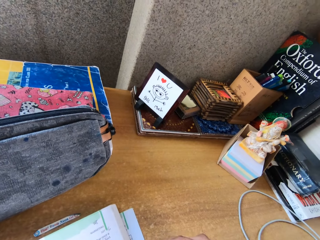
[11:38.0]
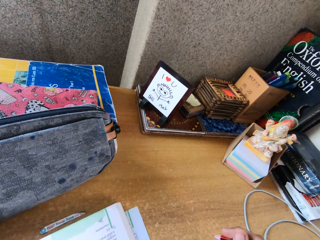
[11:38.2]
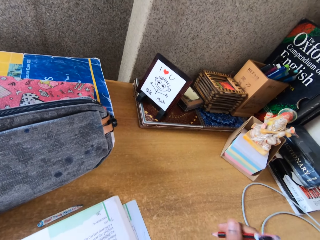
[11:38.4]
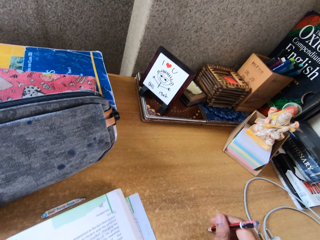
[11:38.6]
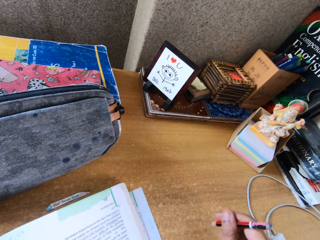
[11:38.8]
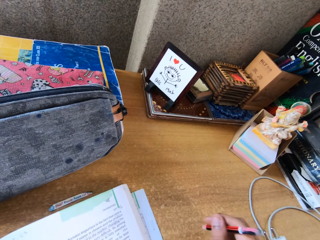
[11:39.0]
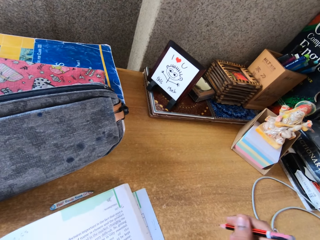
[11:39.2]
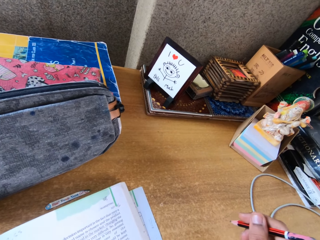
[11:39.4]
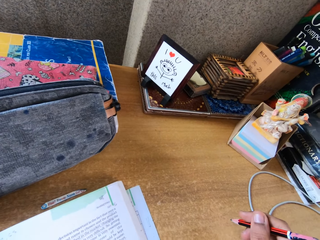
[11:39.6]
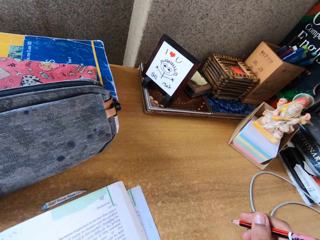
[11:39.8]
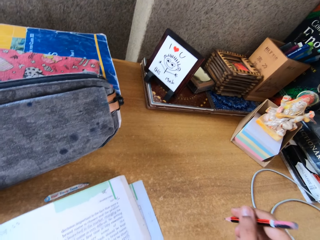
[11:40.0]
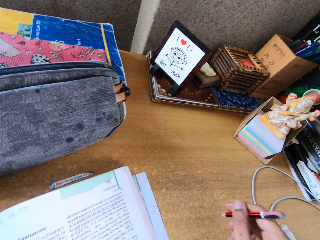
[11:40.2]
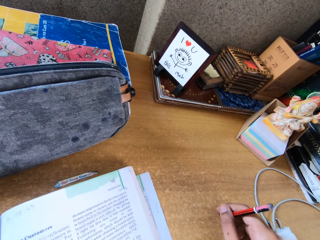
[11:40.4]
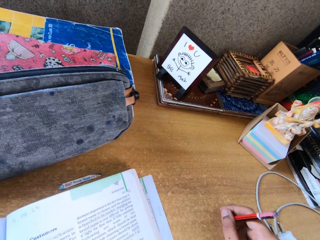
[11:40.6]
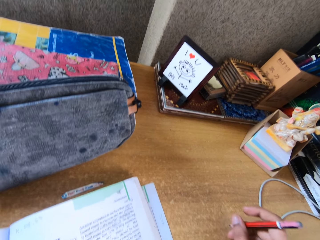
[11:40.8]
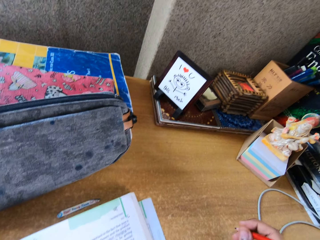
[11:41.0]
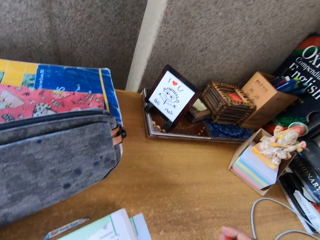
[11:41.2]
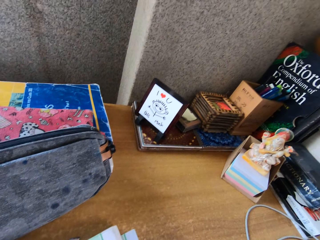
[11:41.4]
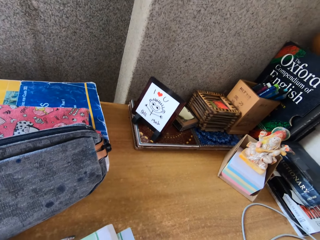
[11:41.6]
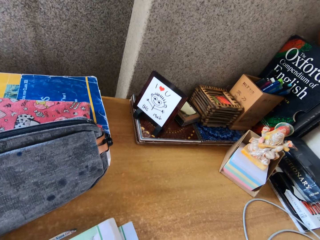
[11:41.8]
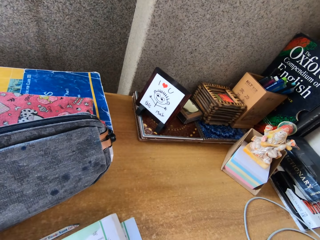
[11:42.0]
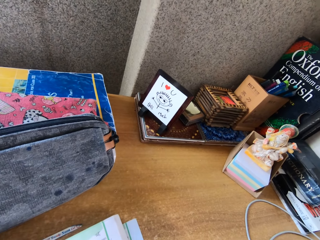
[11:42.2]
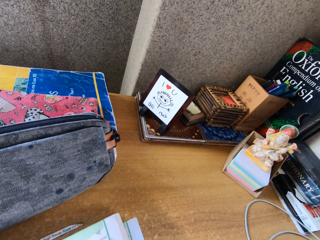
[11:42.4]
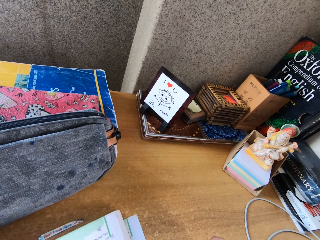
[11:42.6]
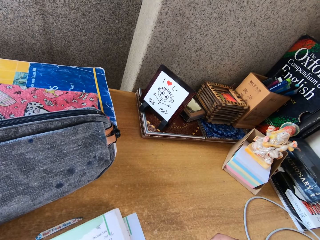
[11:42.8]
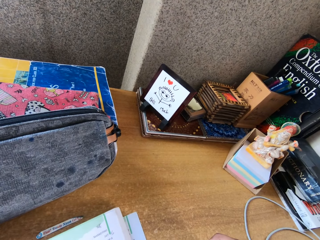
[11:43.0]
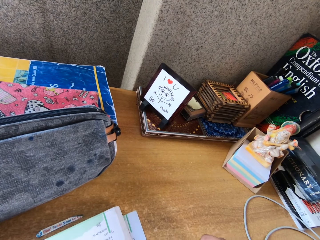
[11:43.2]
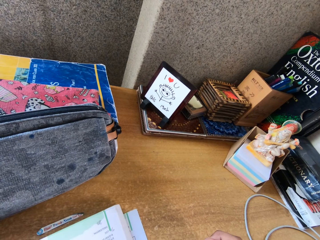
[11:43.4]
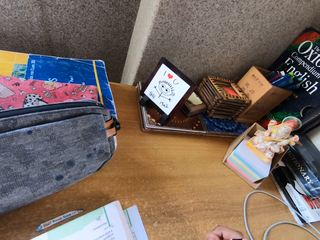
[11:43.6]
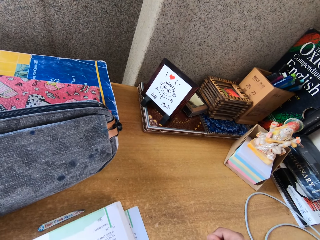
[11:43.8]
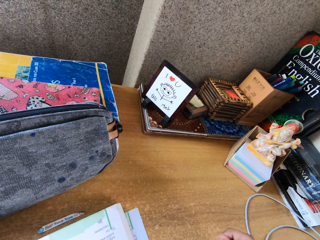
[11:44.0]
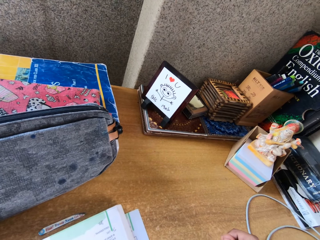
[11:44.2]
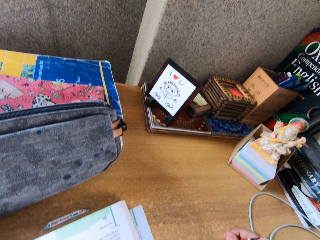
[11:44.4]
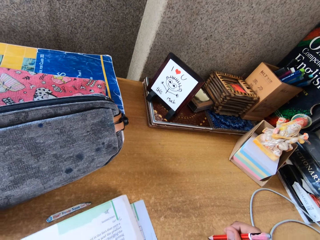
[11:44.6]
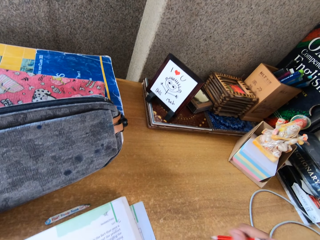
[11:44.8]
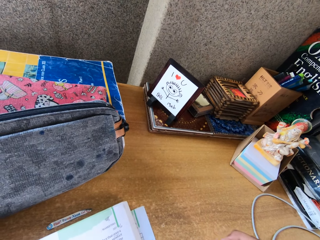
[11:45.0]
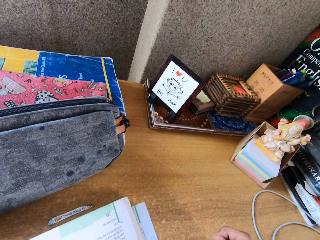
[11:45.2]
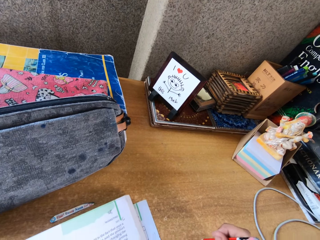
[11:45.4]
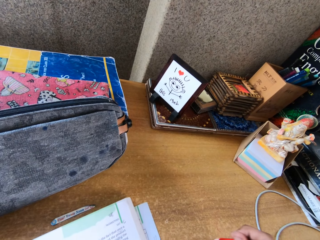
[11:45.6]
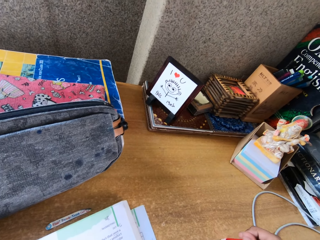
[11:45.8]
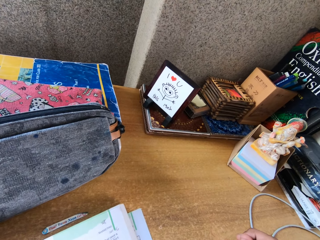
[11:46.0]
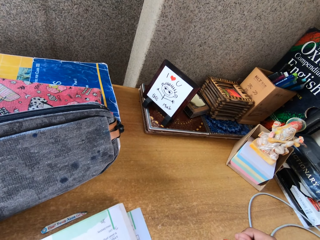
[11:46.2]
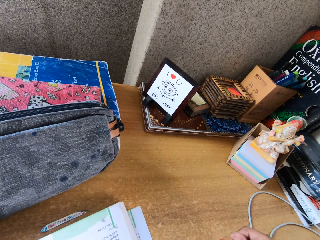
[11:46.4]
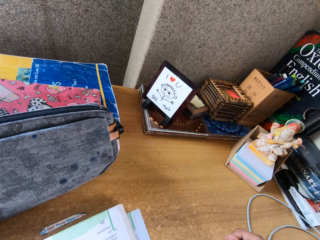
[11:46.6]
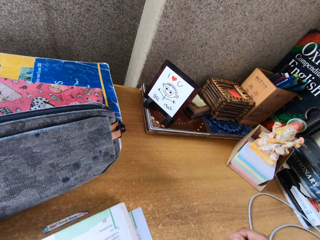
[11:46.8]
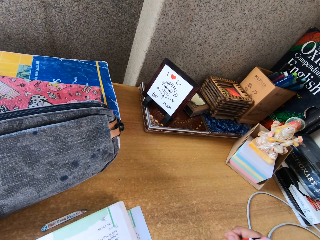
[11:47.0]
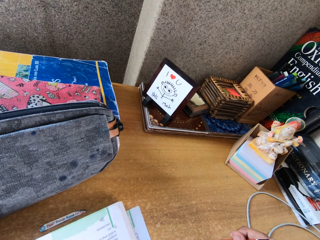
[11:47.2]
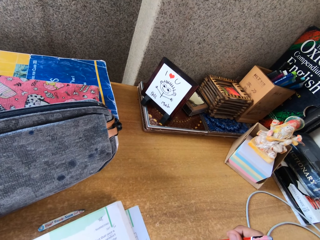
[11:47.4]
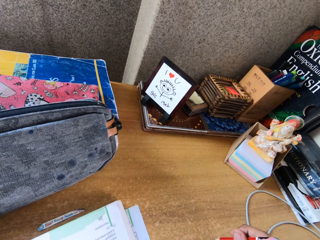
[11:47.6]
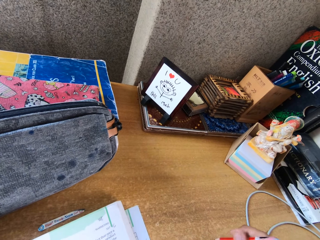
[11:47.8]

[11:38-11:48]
The camera wearer points at the table with a pencil. They converse with a woman.

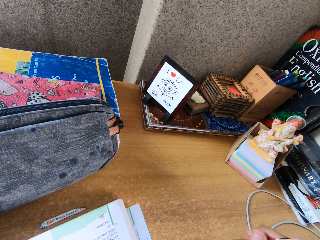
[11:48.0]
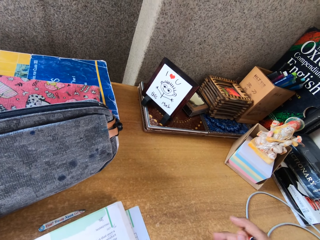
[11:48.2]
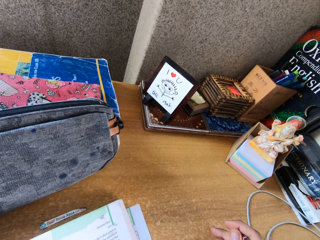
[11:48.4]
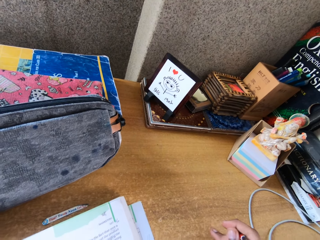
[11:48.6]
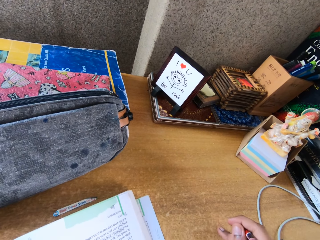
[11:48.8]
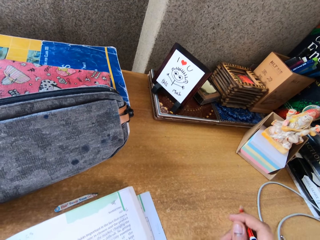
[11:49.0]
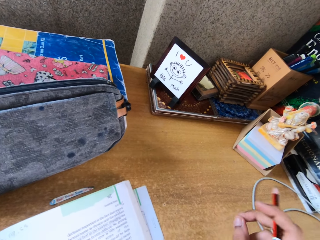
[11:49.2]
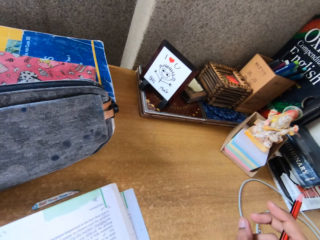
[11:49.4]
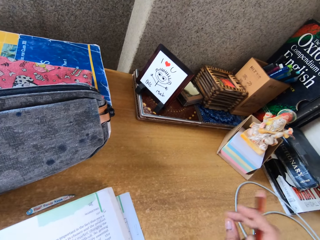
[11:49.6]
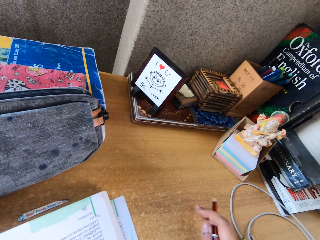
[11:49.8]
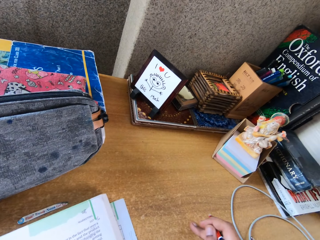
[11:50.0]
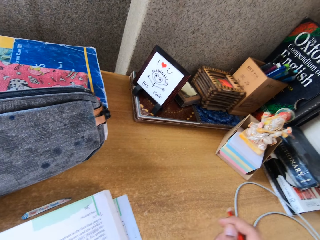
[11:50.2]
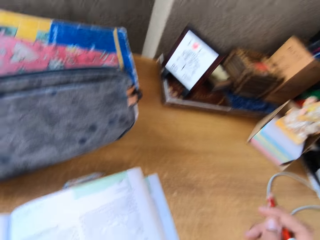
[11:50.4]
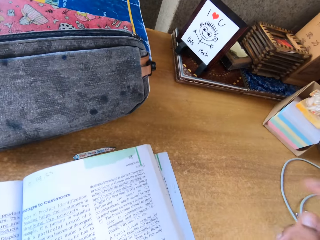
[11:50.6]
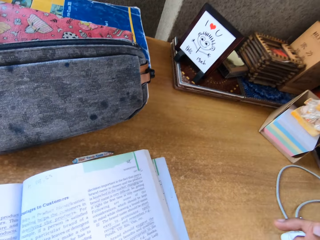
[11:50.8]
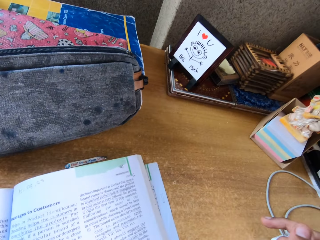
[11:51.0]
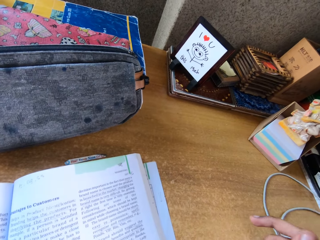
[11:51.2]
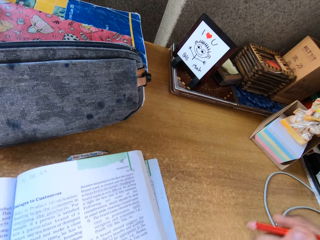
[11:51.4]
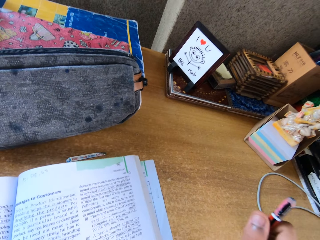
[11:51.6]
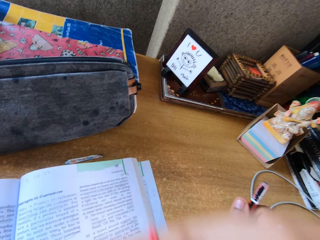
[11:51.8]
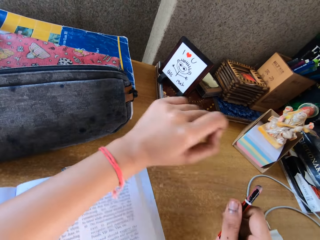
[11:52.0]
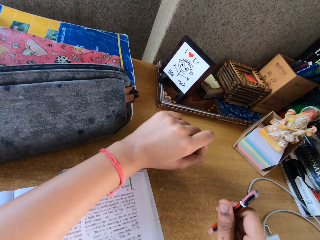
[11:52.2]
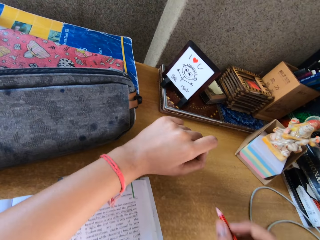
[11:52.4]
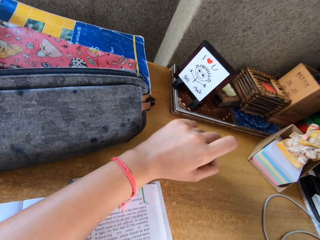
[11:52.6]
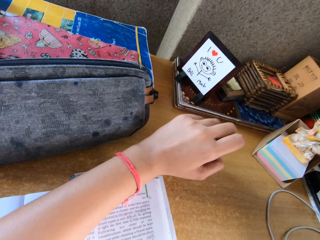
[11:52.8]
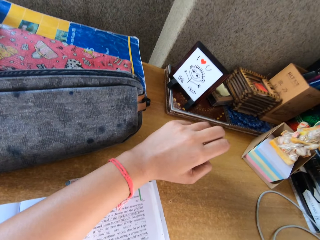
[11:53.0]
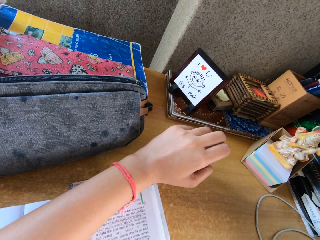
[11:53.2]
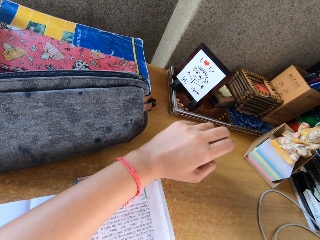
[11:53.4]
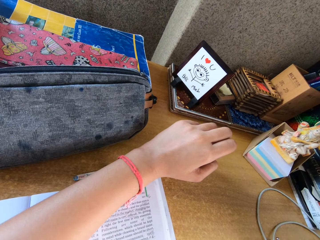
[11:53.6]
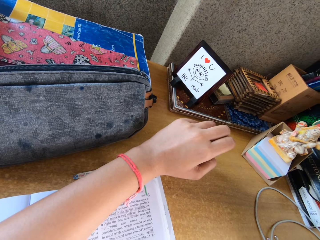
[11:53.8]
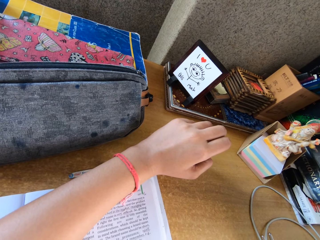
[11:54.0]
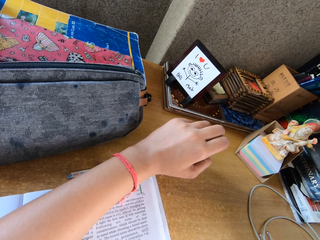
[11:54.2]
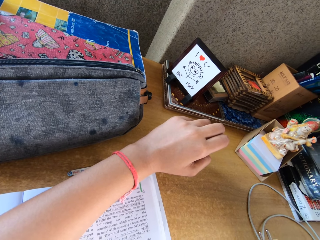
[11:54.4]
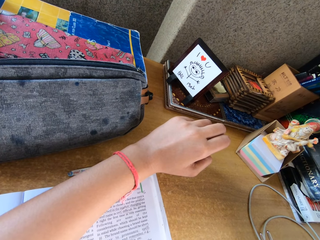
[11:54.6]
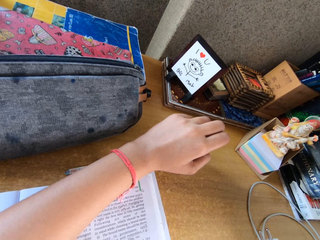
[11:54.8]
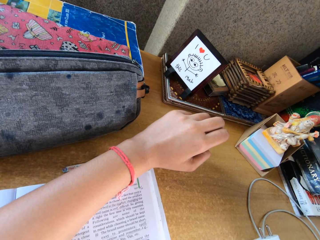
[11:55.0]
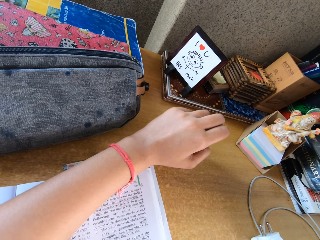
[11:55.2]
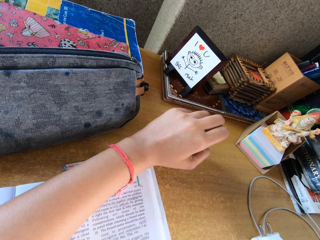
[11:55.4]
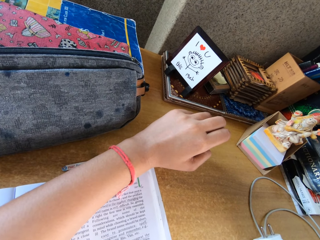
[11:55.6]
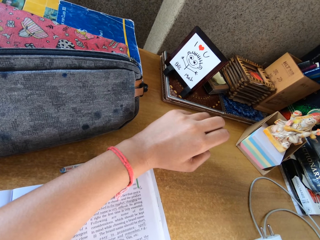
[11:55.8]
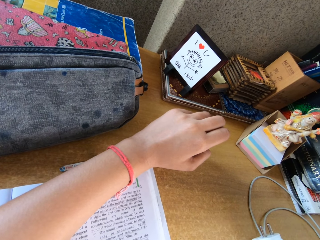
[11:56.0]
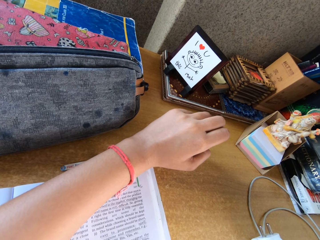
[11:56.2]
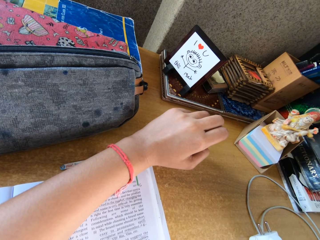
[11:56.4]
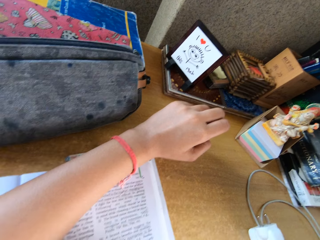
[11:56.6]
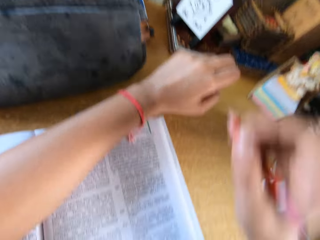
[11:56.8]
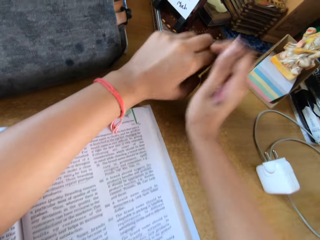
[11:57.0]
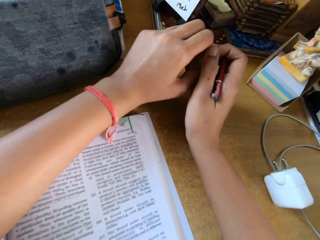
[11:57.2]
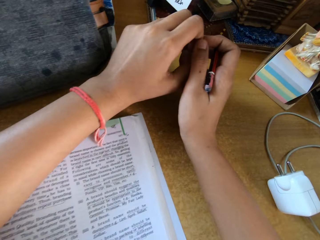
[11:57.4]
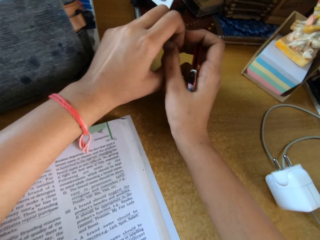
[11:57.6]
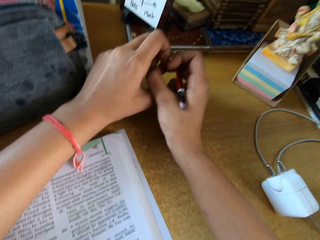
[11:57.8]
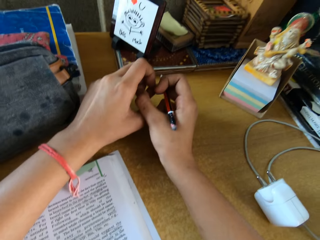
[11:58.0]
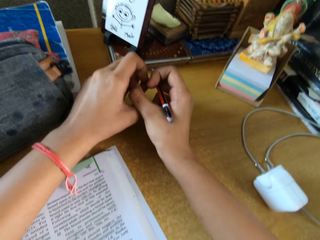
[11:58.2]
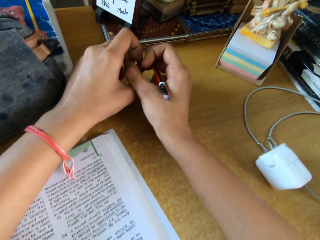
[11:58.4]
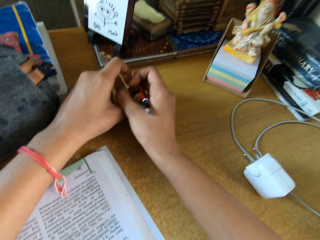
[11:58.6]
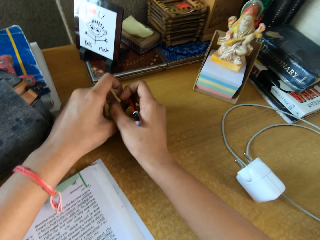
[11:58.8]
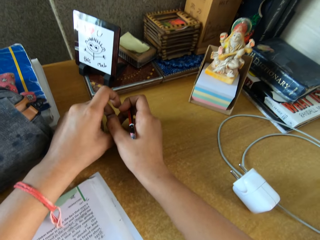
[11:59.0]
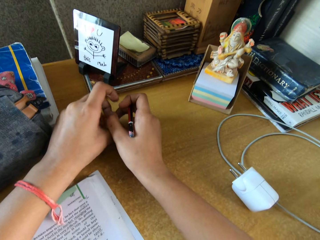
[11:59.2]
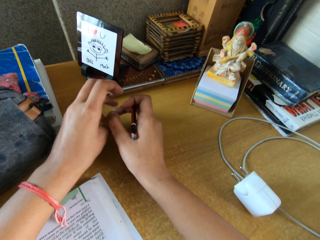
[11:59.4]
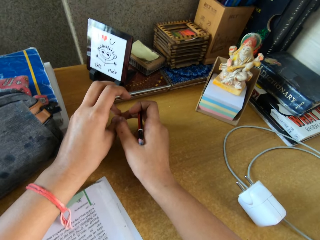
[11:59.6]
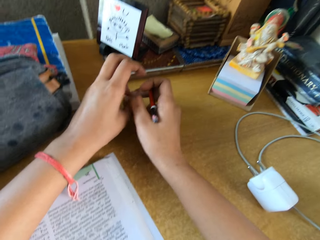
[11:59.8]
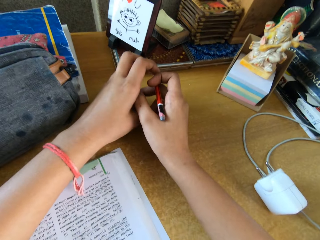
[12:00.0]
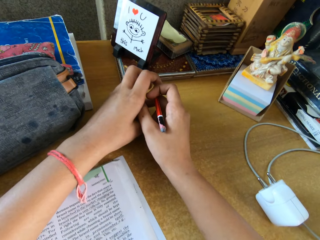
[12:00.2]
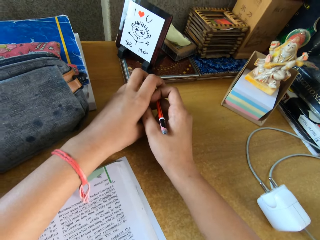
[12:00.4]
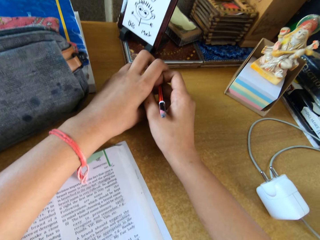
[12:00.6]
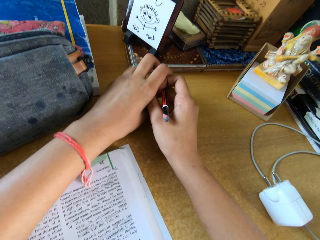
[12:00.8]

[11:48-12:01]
The camera wearer touches the table with a finger. She puts her hands on top of the book and converses with a woman. She puts a hand on the table and plays with fingers.
